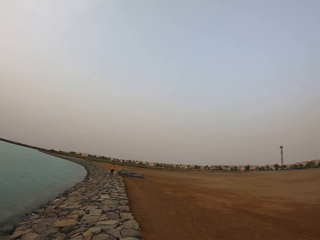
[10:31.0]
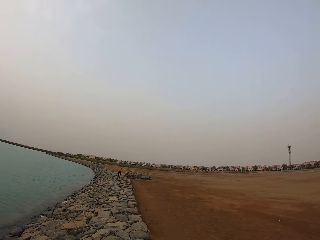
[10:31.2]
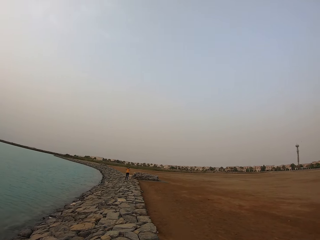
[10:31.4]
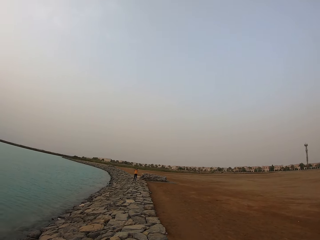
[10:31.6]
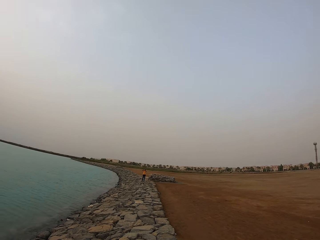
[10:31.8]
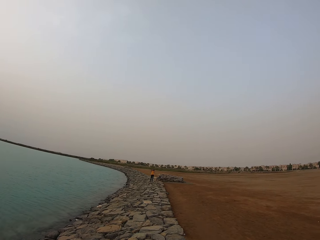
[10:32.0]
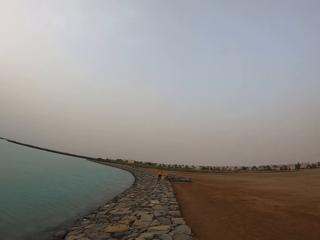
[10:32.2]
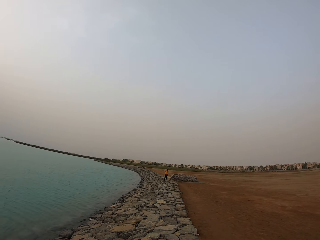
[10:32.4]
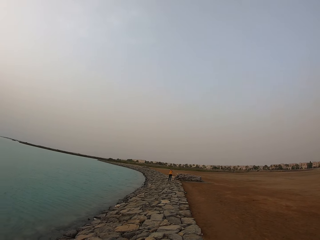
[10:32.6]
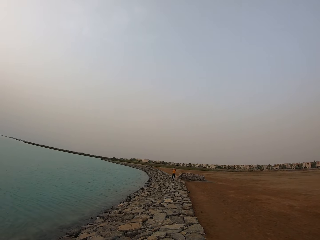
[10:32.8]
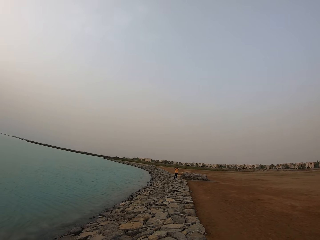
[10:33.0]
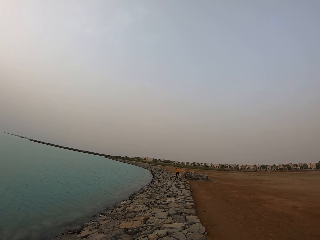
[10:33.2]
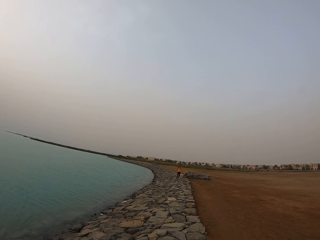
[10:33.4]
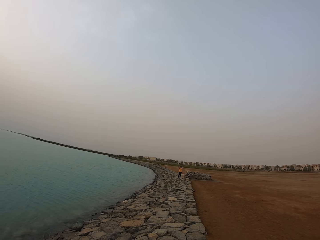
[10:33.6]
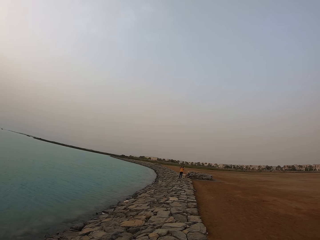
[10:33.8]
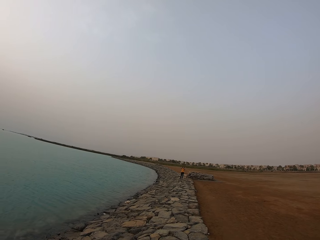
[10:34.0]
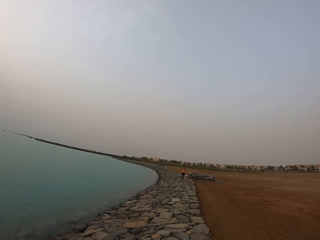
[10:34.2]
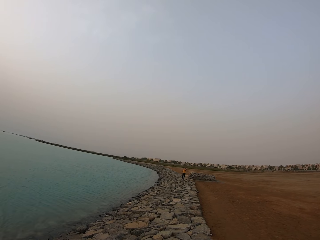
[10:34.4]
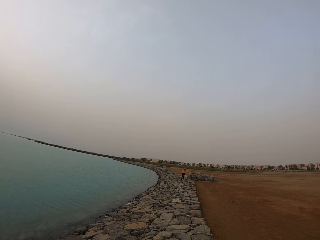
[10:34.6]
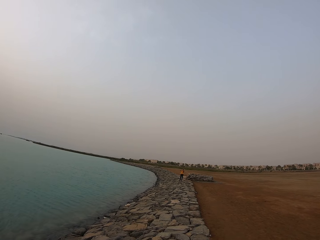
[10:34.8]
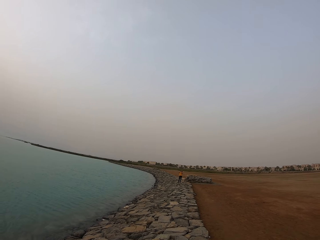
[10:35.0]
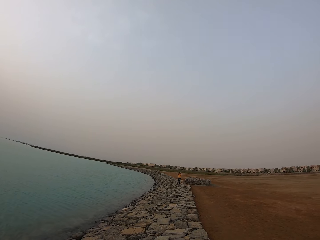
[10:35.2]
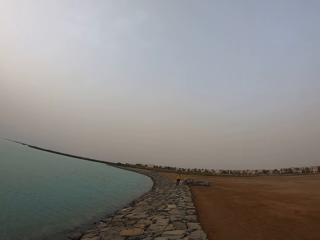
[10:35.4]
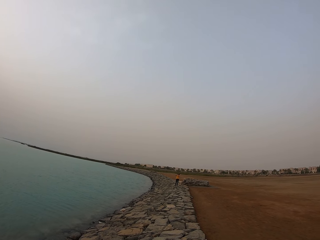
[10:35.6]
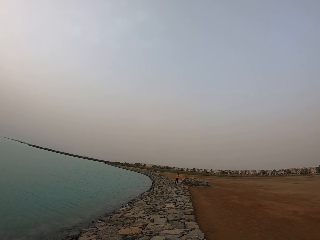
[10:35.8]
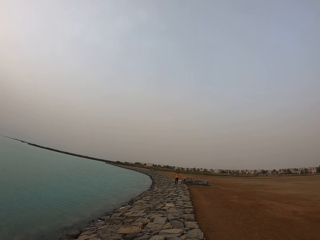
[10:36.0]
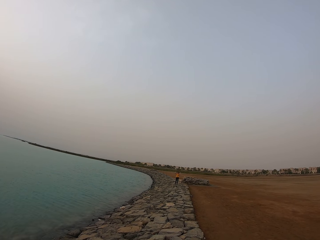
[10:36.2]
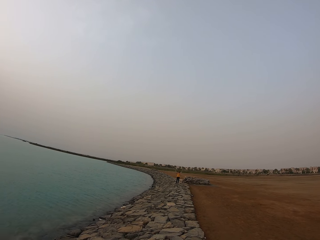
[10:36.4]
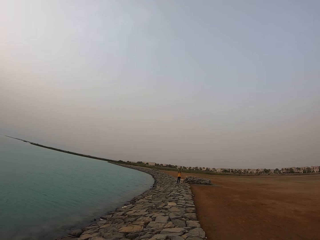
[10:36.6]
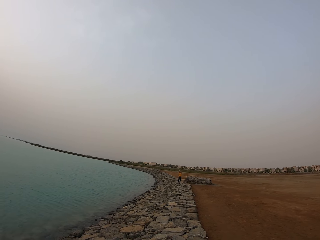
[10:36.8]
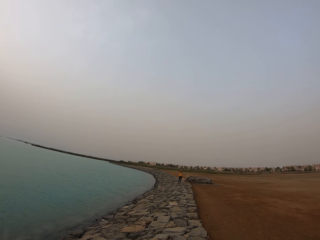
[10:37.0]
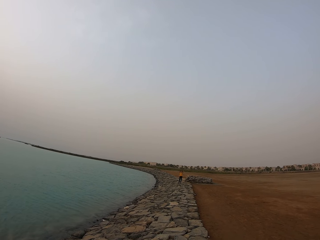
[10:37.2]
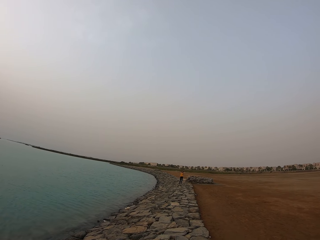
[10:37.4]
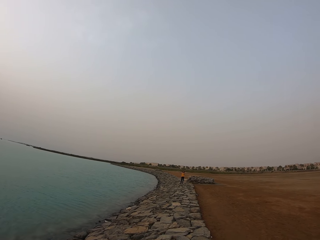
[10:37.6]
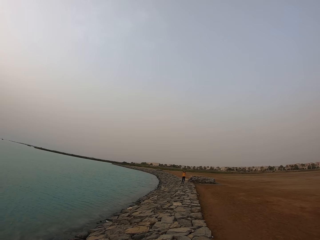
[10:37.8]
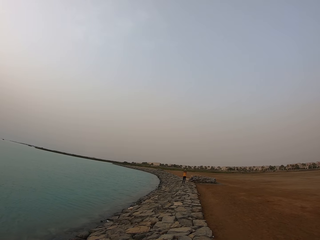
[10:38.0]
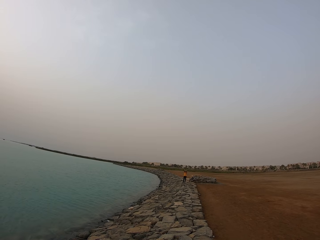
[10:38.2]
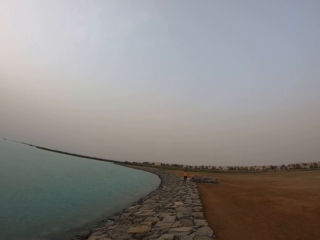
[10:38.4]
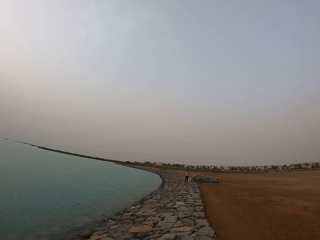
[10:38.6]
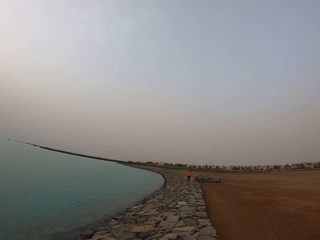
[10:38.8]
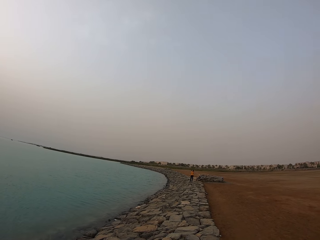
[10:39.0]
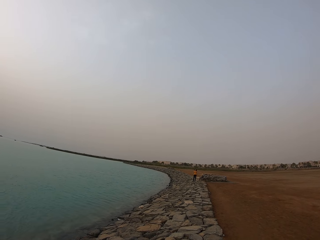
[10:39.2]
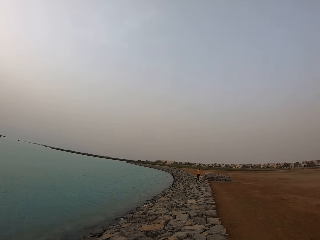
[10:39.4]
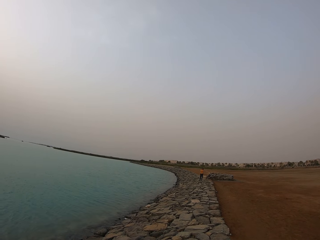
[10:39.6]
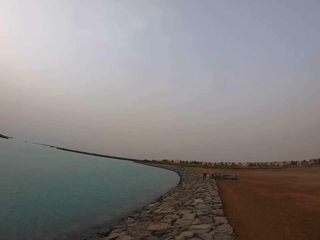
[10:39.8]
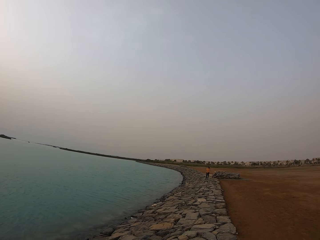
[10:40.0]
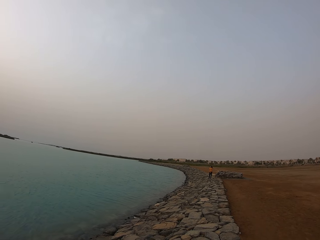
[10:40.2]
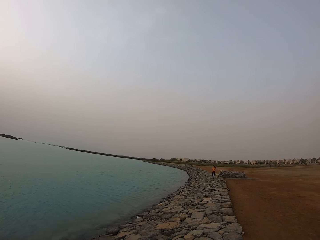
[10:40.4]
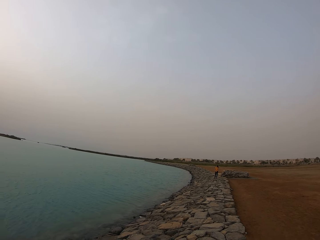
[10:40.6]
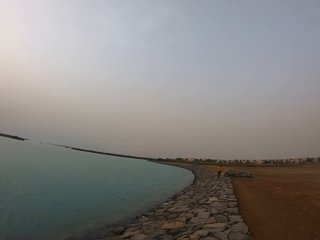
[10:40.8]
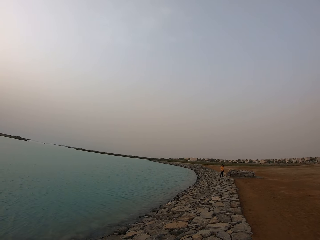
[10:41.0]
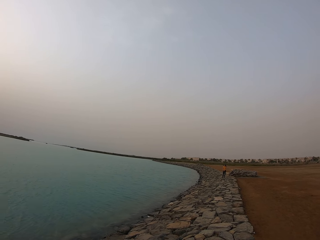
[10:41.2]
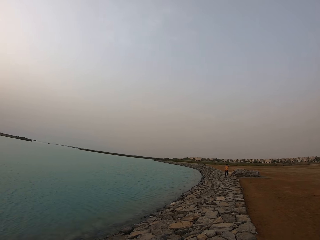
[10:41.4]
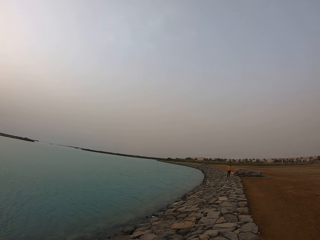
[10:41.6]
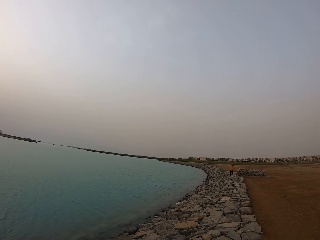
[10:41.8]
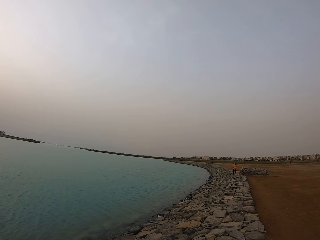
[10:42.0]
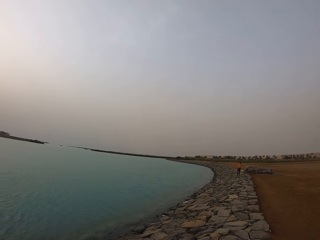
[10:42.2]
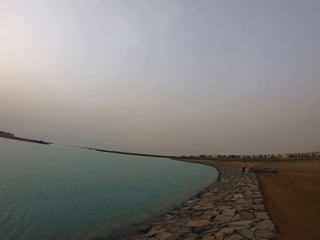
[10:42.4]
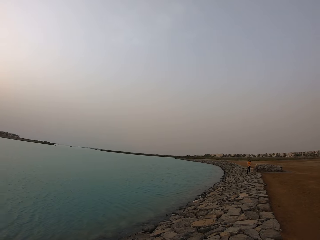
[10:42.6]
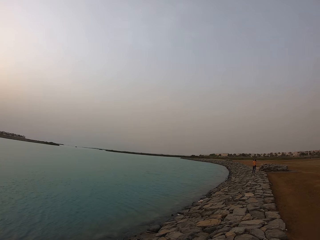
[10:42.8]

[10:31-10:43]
The camera wearer looks at a person. They look over the water.

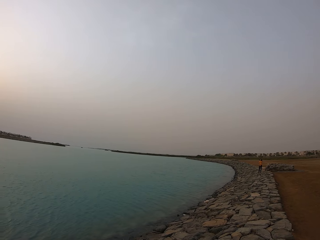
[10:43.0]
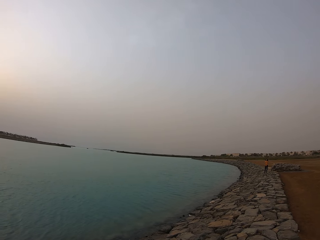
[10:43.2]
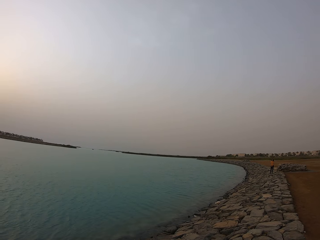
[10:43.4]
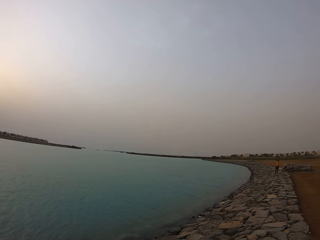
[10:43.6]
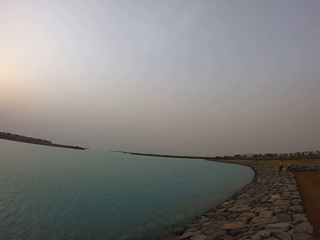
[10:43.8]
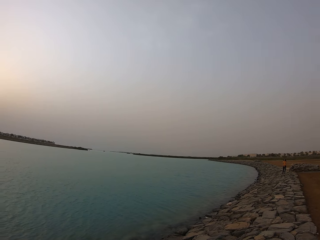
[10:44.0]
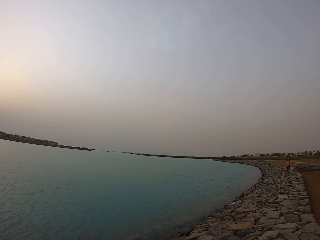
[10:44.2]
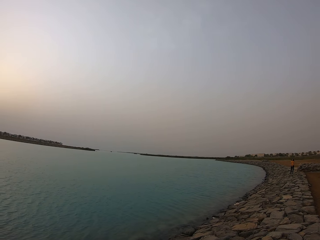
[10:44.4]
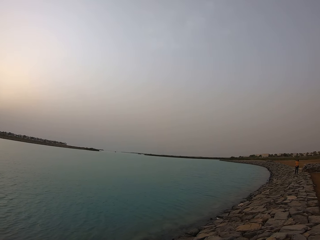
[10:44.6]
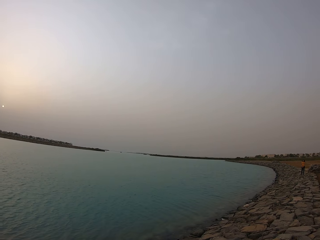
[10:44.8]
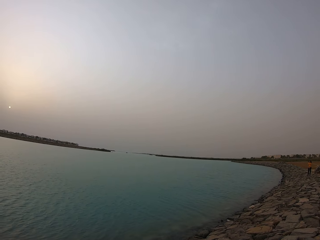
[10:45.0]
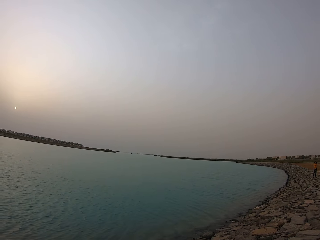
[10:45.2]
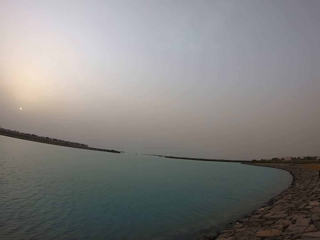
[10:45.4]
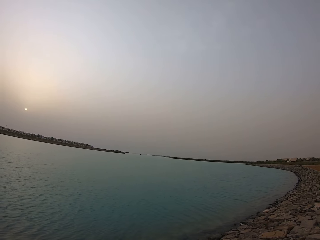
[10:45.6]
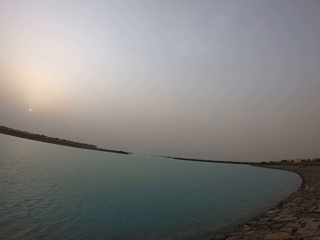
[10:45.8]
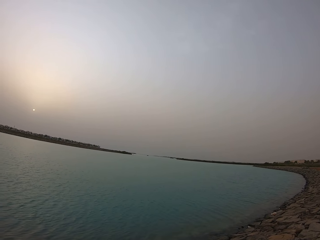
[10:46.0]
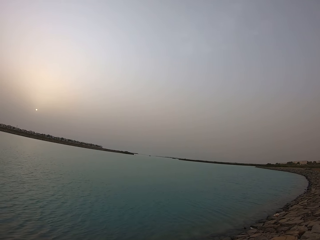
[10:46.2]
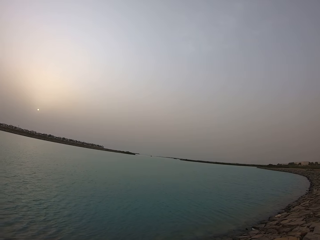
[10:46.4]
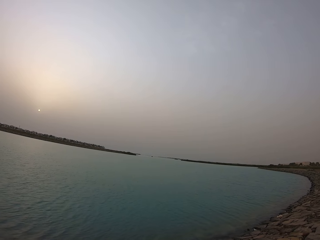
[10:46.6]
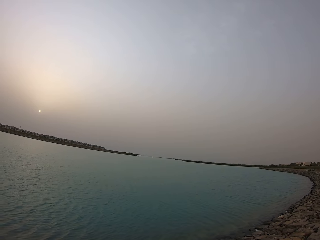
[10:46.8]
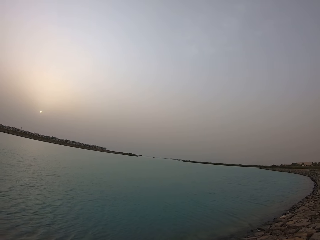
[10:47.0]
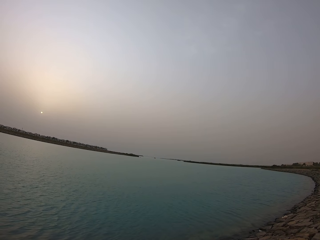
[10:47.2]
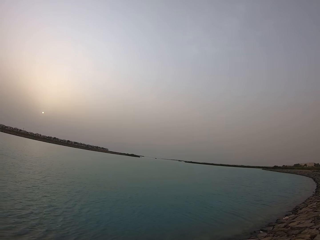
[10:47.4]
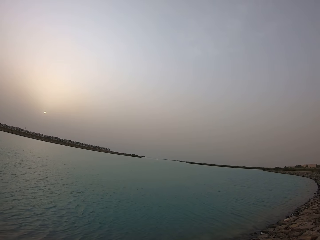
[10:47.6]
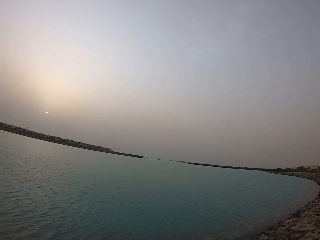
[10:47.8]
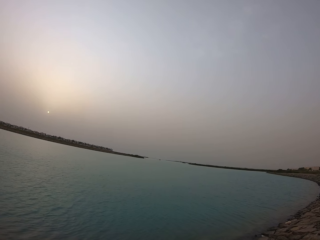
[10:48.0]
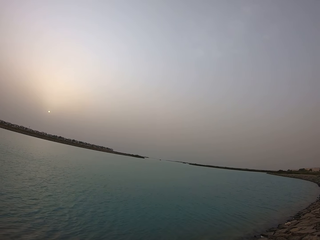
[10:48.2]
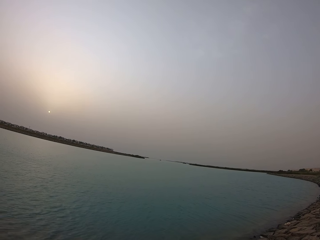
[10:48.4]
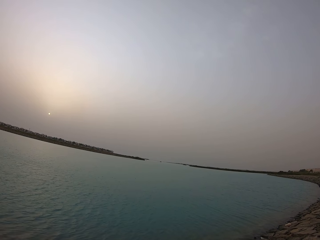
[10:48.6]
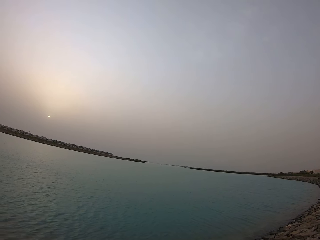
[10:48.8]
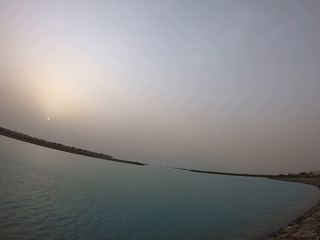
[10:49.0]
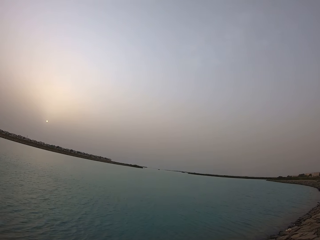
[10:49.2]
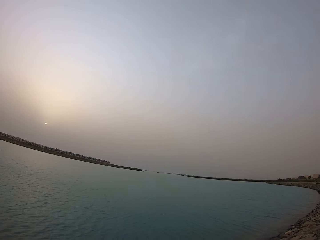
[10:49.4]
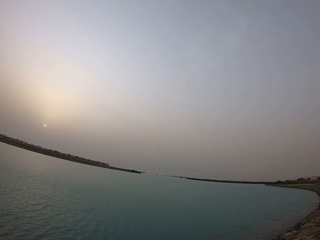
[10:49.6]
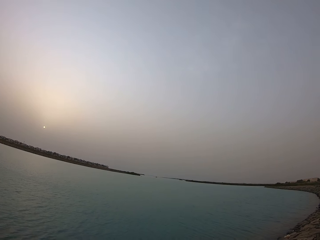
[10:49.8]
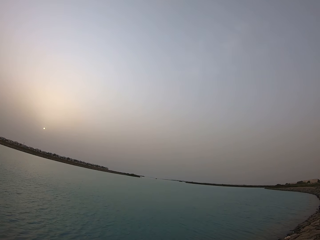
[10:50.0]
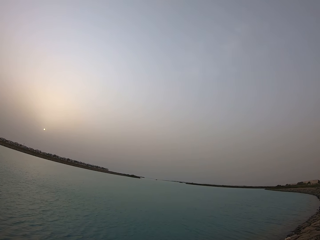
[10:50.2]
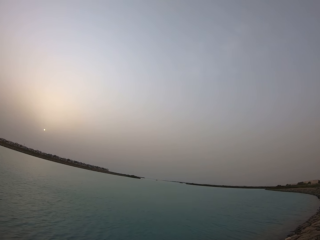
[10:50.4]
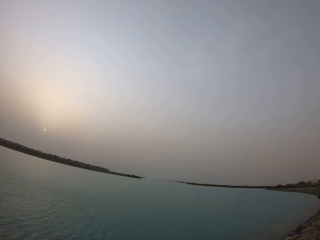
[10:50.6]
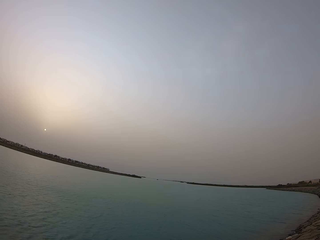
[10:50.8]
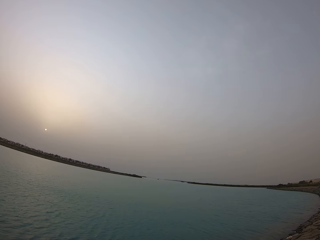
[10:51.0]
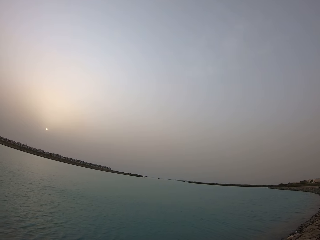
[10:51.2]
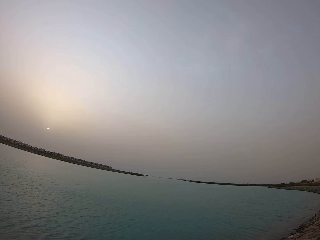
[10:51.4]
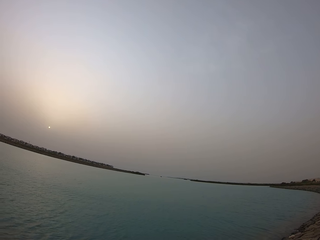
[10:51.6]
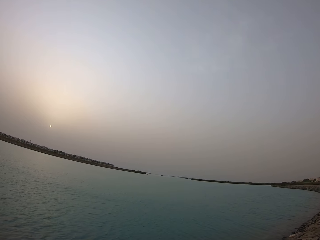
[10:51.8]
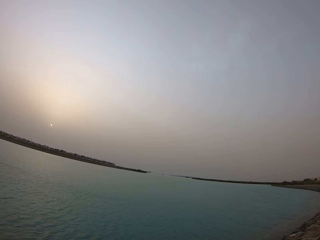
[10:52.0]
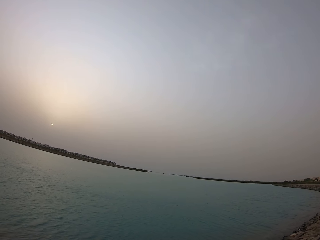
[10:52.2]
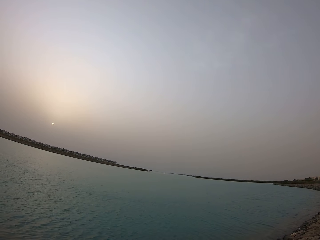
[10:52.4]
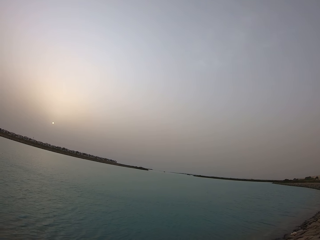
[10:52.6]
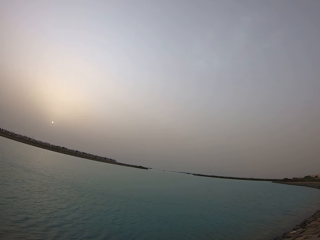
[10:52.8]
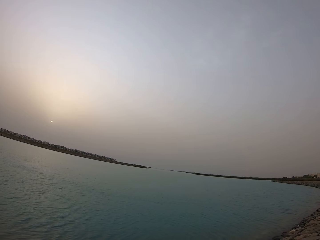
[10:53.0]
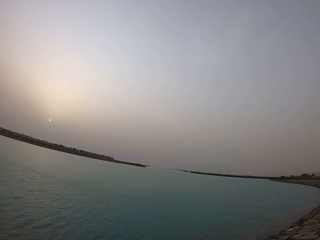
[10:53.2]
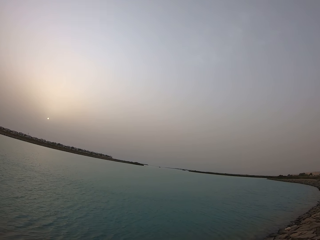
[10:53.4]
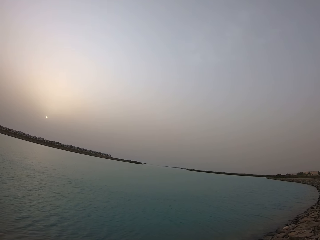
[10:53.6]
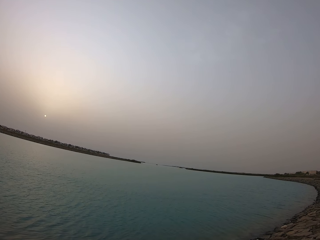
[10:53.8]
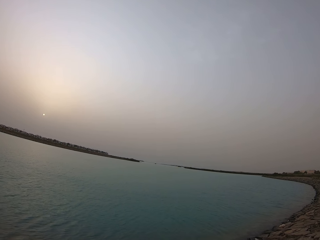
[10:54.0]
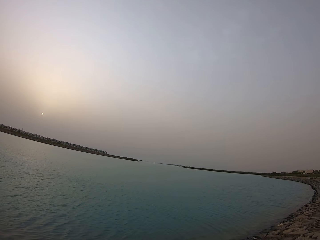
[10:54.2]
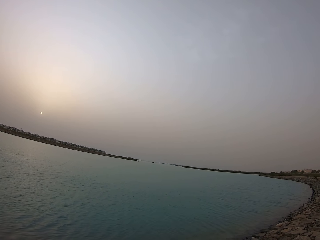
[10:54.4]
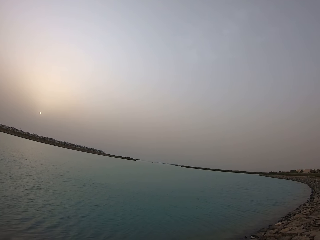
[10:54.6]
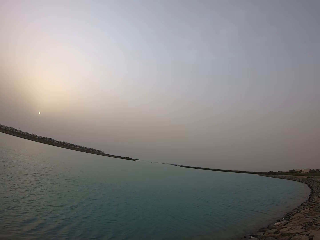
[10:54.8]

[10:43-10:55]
The camera wearer looks on the water.
